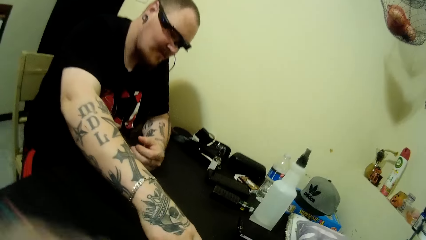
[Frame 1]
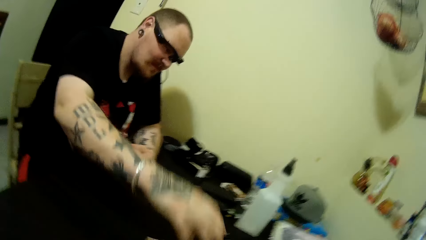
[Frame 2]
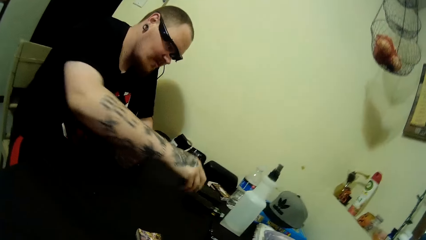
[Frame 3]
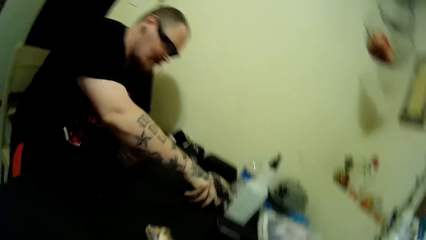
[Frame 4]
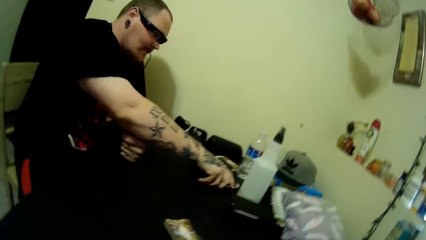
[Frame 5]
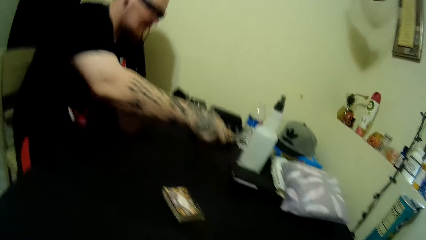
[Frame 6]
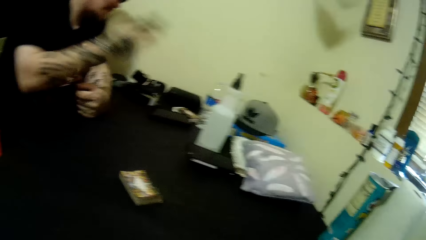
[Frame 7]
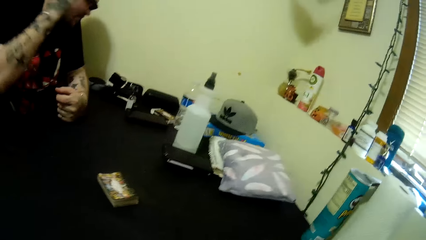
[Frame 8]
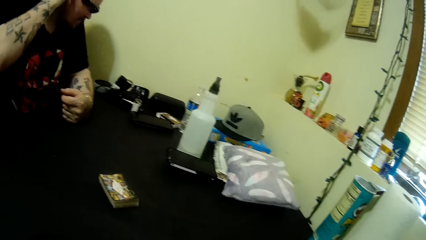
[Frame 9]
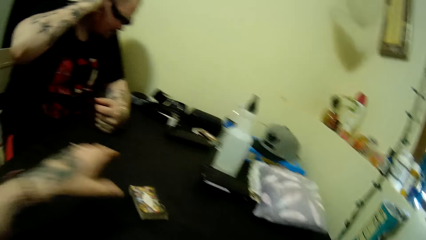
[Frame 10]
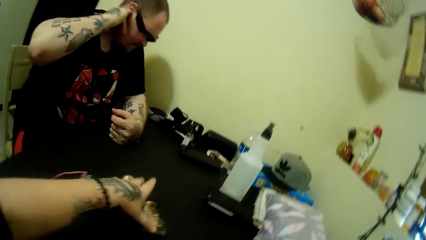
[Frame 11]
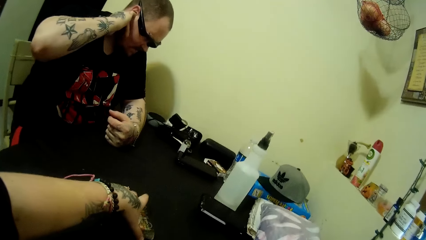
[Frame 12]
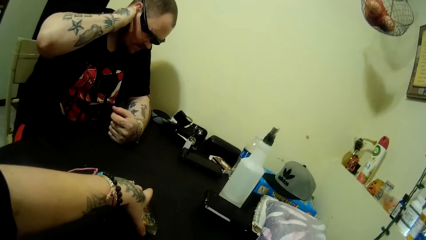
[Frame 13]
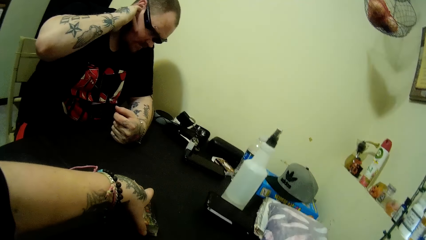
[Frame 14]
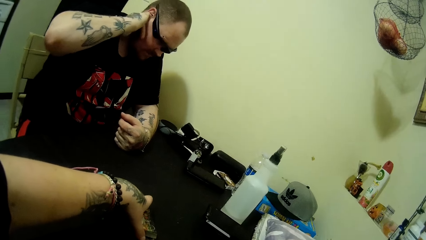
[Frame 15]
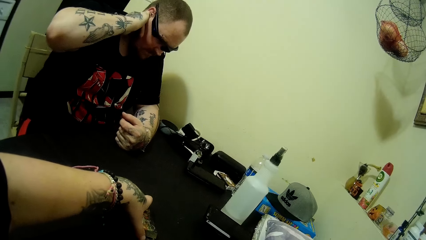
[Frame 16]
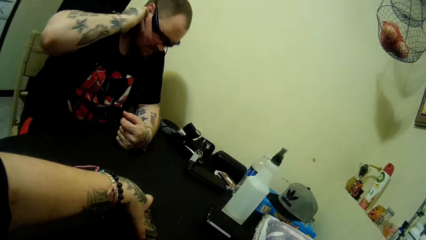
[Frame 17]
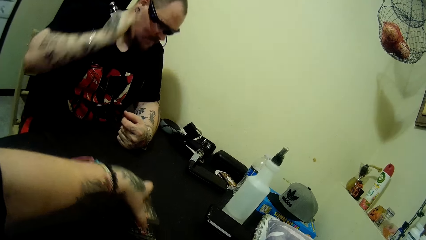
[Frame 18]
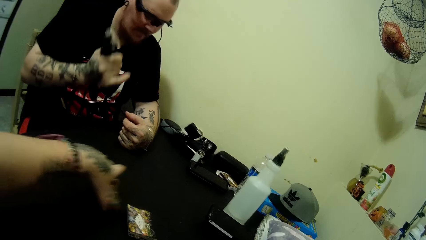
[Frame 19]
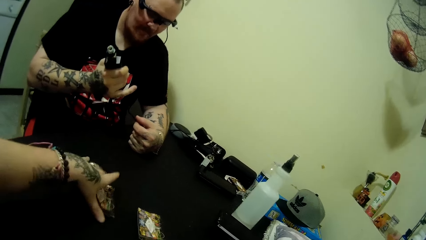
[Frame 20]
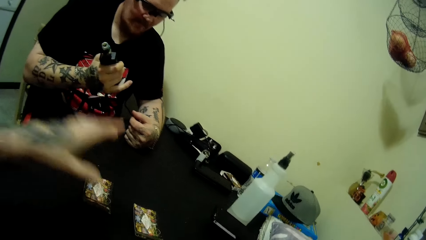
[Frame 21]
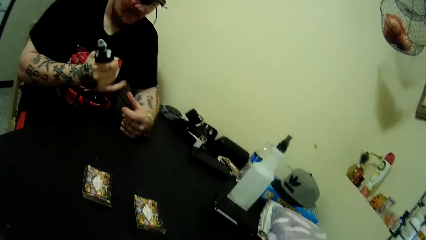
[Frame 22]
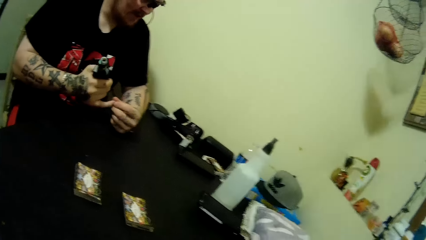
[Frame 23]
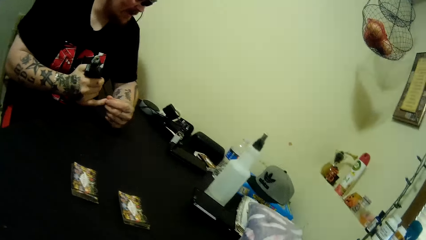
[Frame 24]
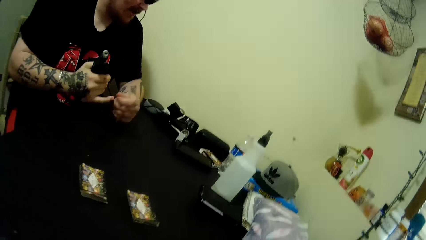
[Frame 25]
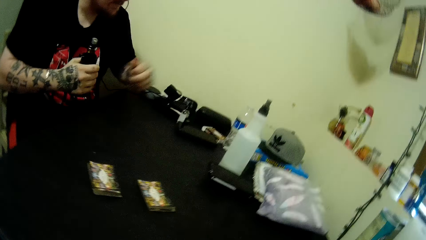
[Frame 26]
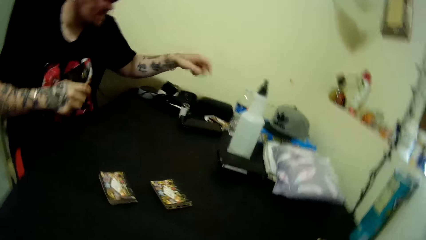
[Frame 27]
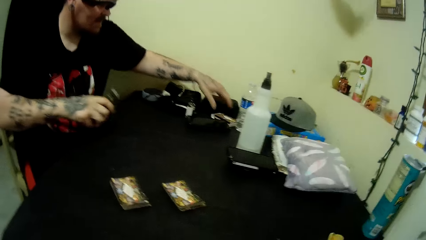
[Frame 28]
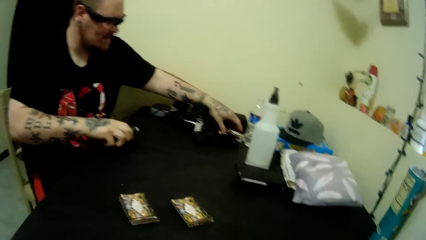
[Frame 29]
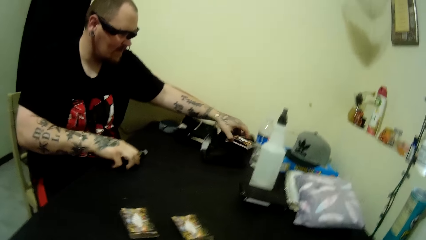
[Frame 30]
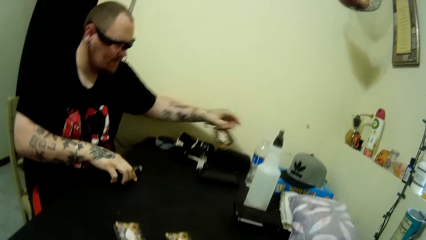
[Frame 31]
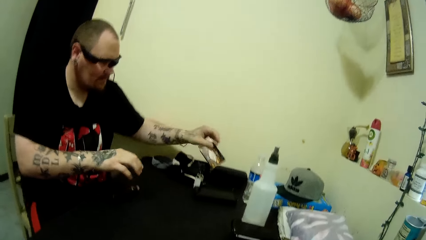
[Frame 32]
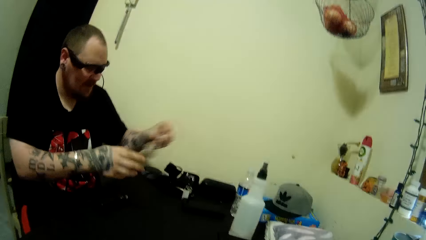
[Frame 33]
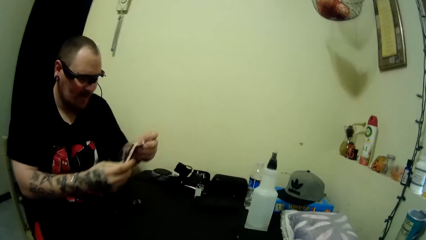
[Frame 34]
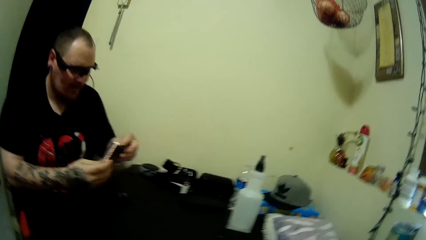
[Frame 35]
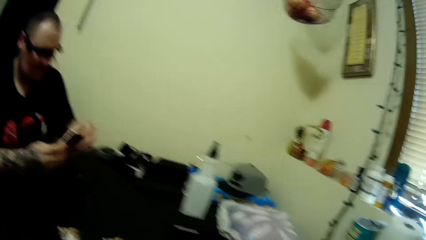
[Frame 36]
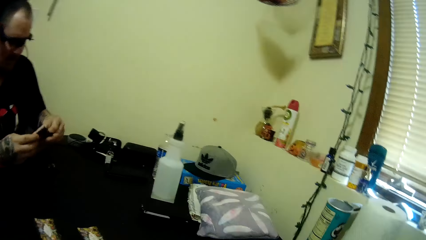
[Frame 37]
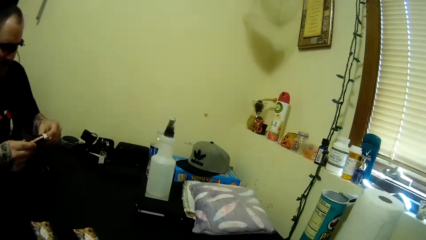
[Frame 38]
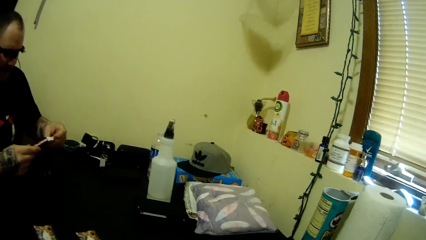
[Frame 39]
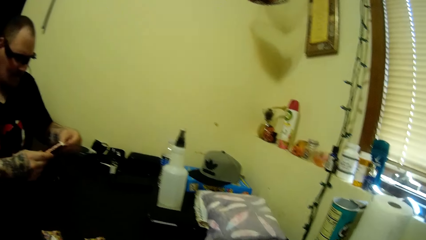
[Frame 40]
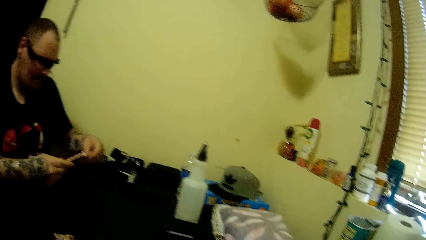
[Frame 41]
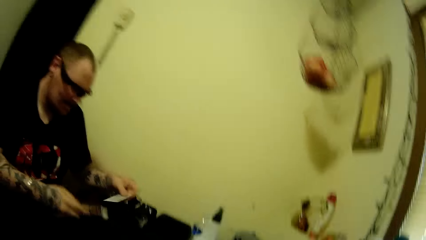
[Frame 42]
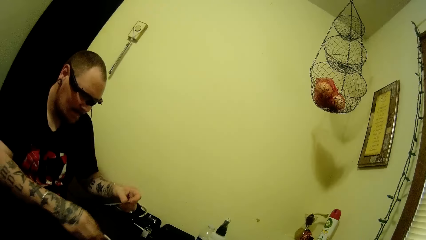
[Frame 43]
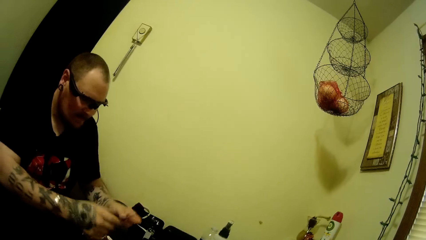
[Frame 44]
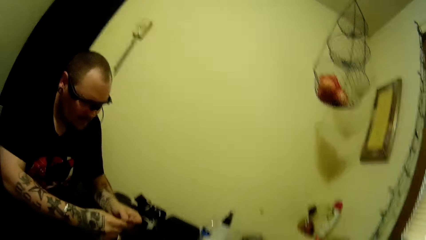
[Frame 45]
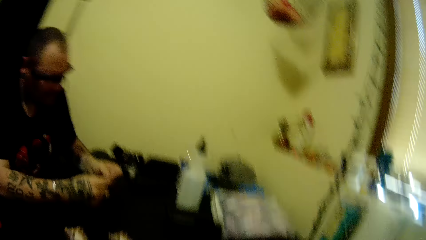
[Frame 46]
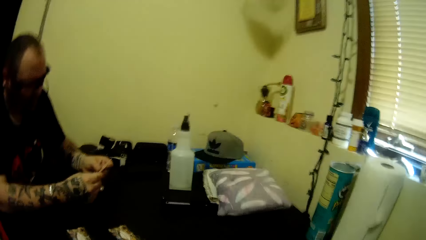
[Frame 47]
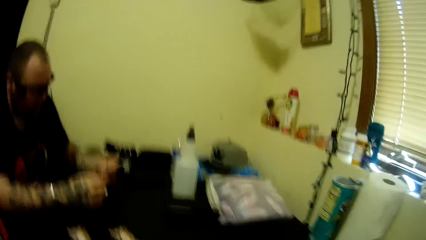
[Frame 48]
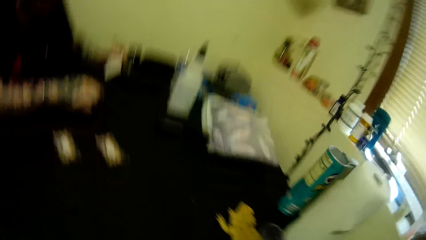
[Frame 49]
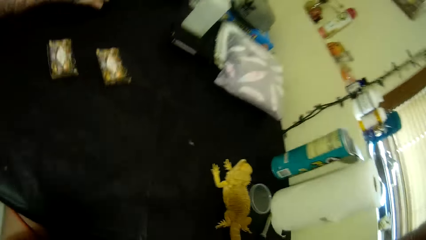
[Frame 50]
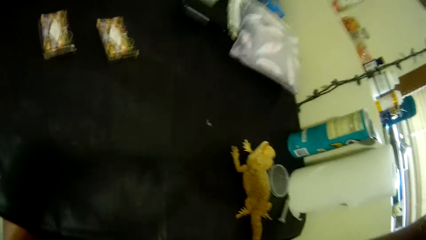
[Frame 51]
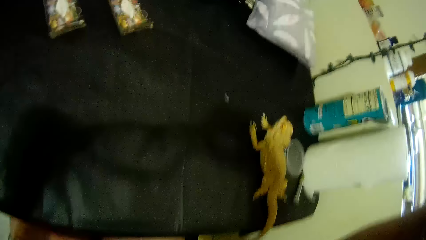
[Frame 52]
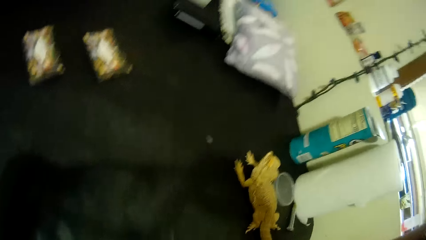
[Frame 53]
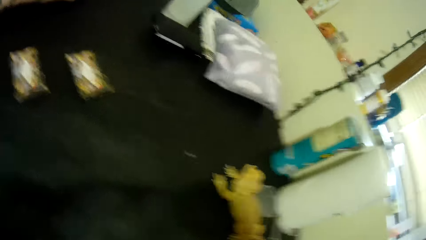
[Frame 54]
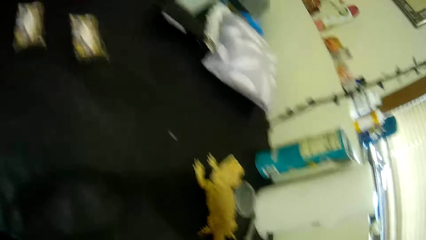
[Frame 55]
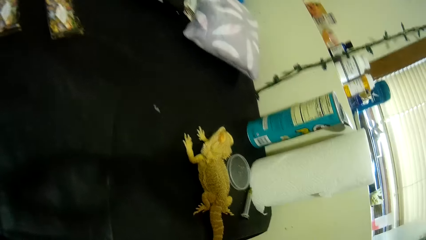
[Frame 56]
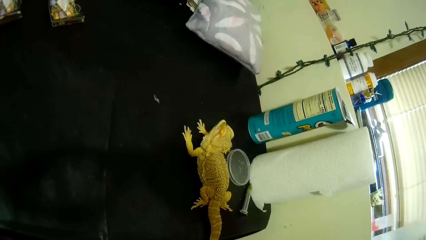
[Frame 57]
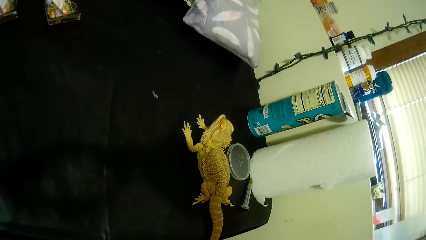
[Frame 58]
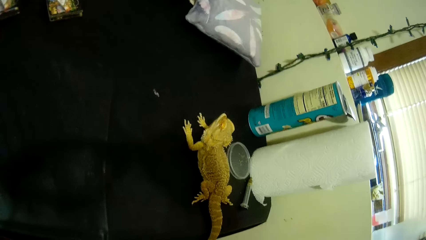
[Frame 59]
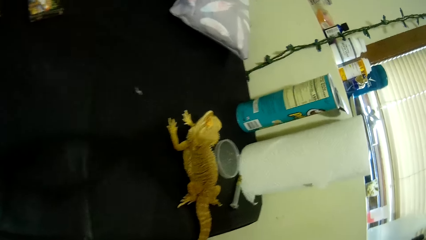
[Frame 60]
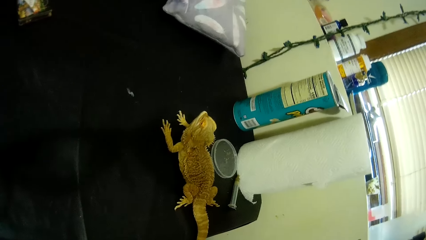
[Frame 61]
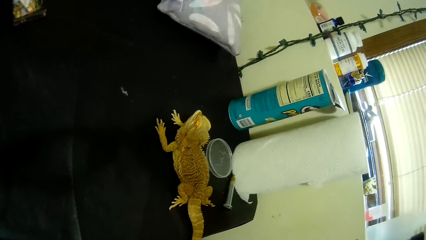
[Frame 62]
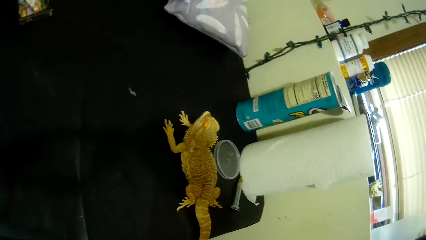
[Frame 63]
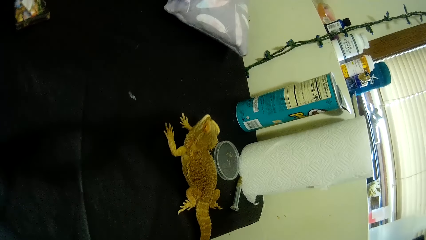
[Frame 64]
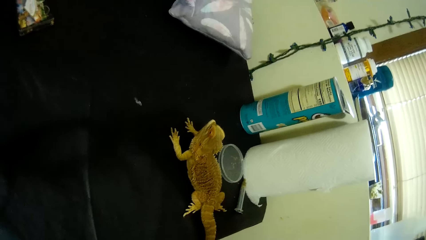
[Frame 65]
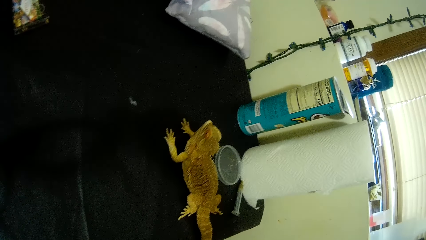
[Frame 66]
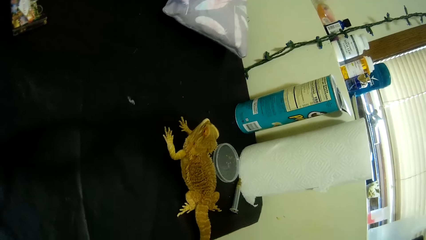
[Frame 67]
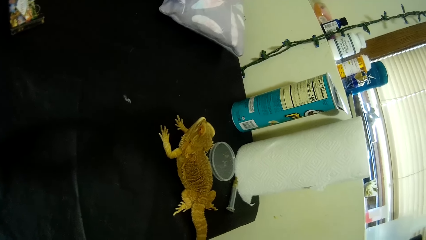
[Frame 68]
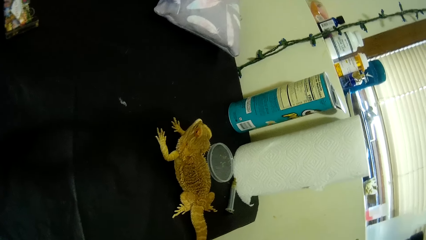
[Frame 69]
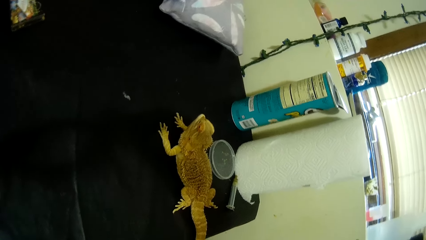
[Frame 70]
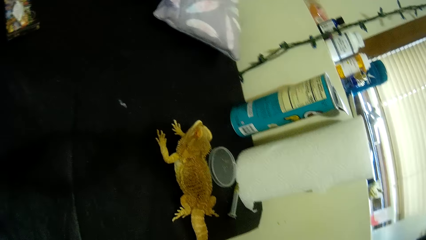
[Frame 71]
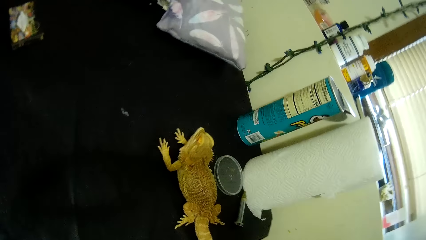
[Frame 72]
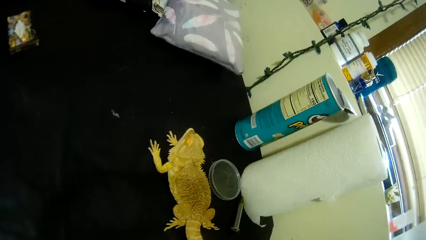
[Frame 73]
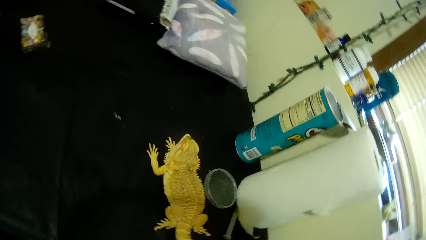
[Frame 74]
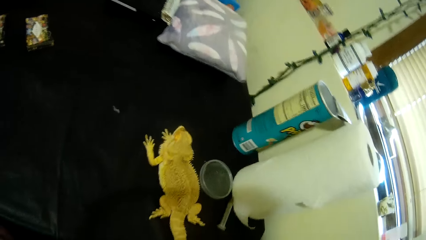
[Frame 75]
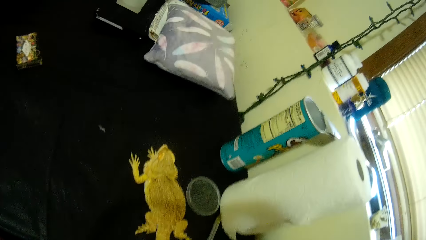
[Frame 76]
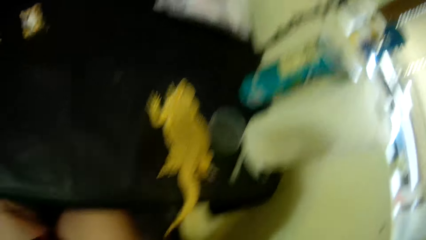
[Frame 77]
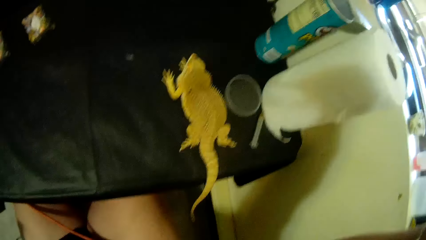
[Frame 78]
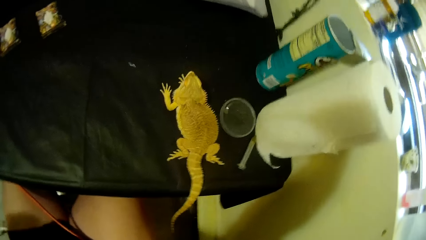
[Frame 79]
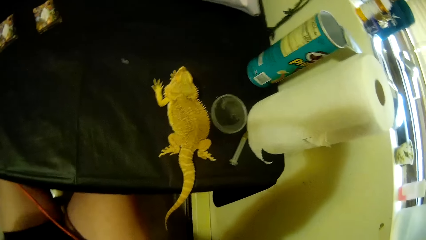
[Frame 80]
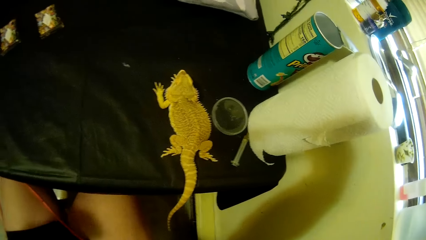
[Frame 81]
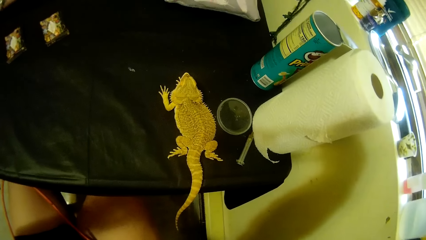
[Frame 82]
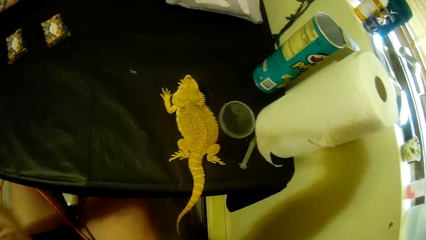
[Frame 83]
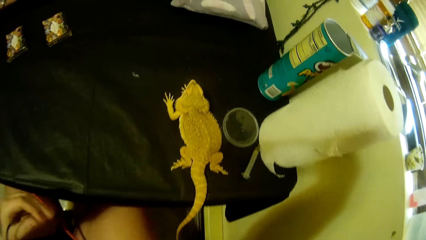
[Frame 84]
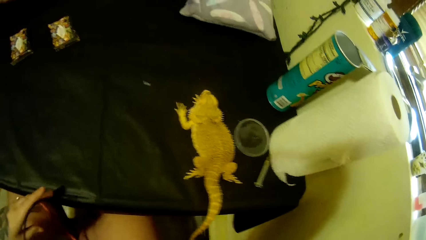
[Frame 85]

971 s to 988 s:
The camera wearer moves their hands. A man moves his hand. The camera wearer moves their hand to the neck. The man moves his hand on the table. The man touches his neck. The camera wearer moves some cards on the table. The man touches his little finger. The camera wearer moves their hand. The man picks up a card pack from his table. The camera wearer picks up the card. They talk to the man. The man removes a card from the pack and places the card pack on the table. The camera wearer puts the card down. They hold the card. The man talks to the camera wearer. The camera wearer talks to the man. The man talks to the camera wearer.
